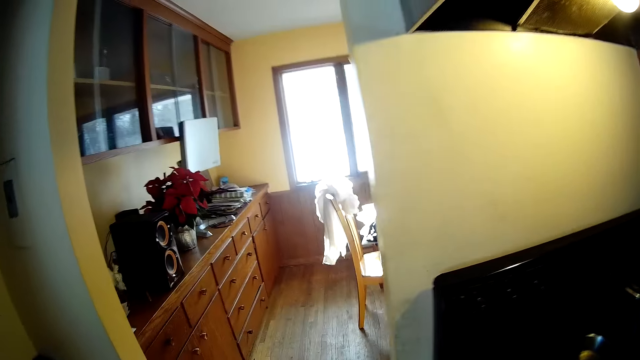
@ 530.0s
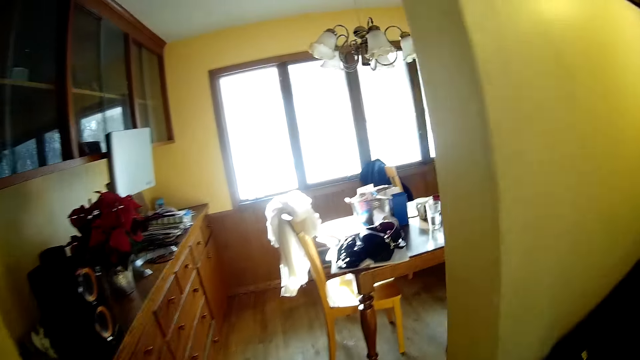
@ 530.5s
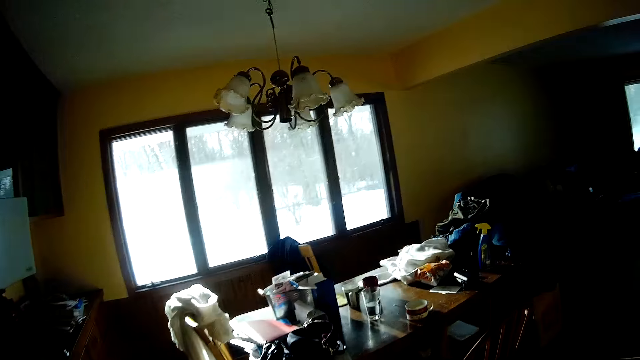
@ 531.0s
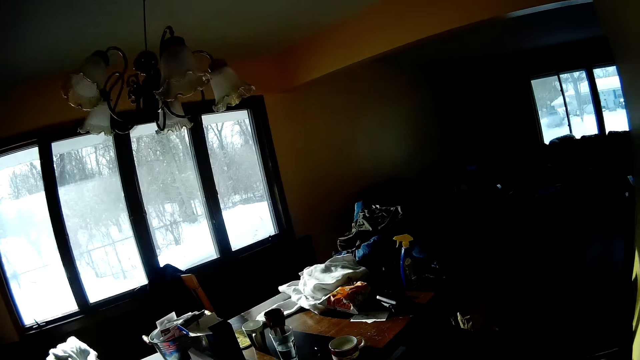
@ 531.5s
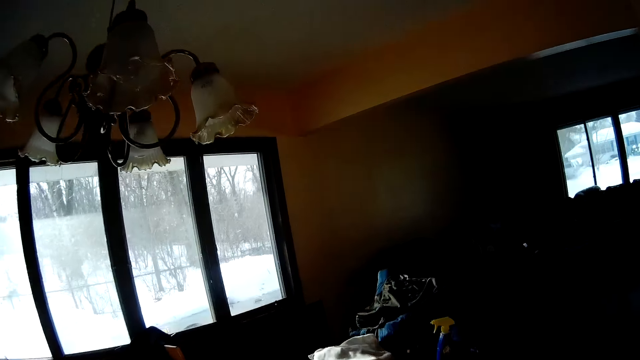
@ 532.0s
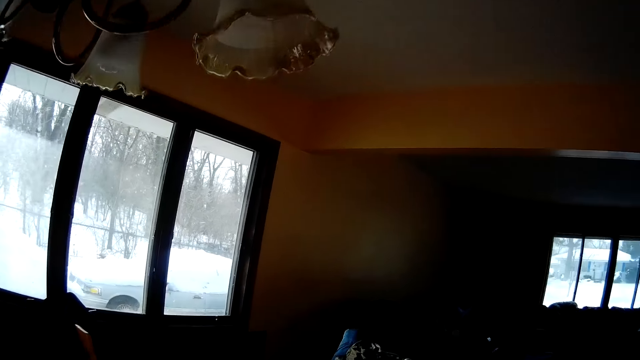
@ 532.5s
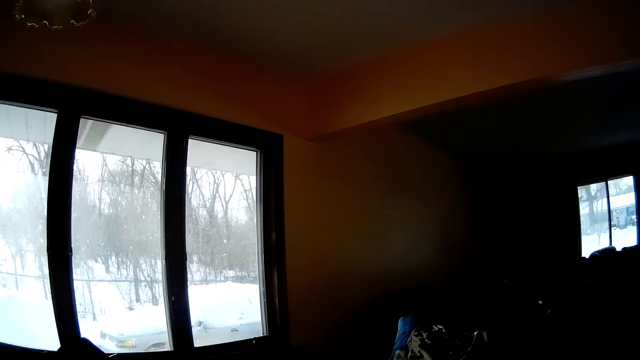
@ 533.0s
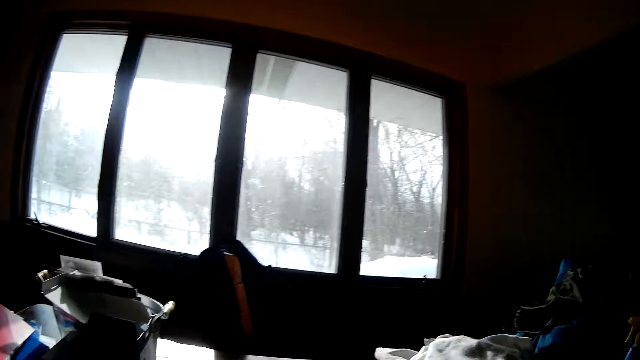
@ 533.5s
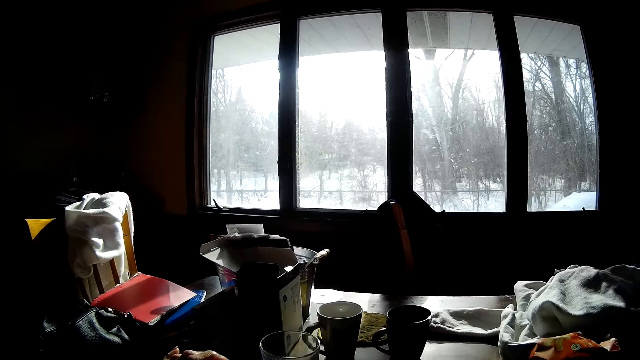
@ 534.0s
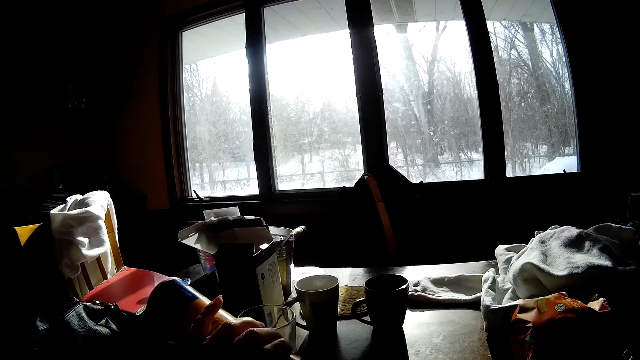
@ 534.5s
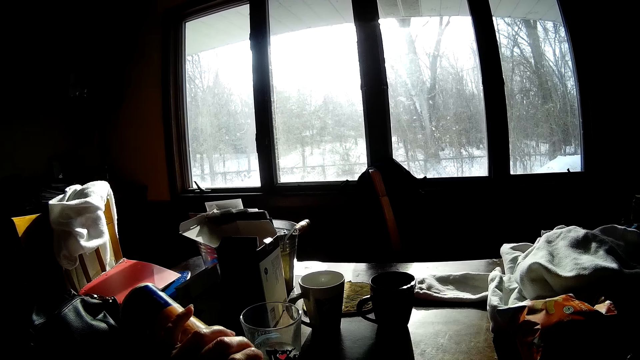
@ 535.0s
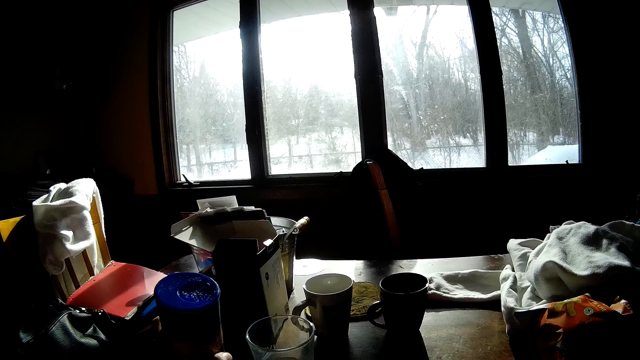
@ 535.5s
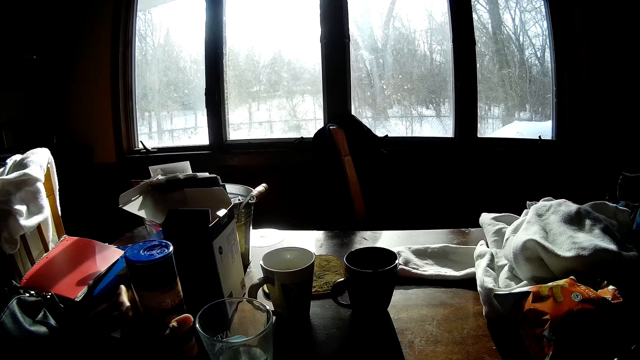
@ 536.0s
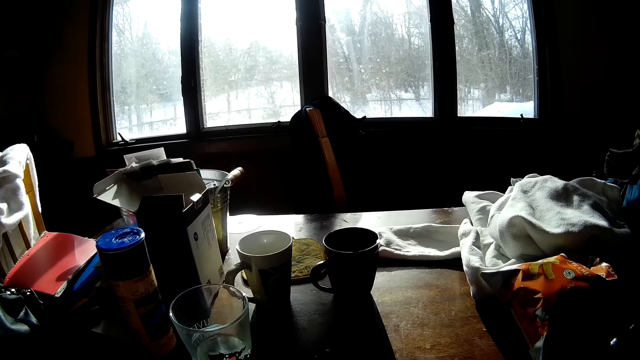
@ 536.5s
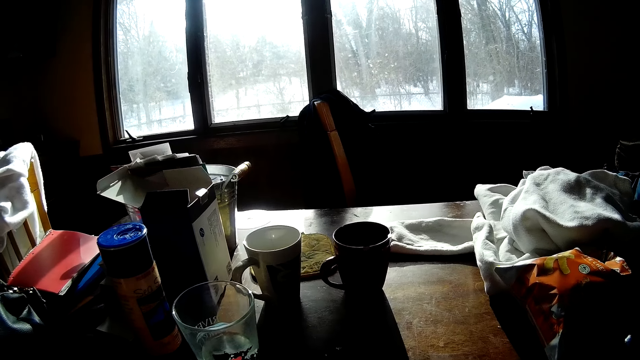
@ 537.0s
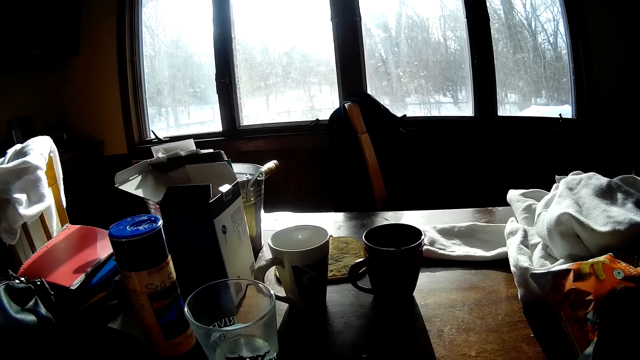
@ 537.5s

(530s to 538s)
The camera wearer sprinkles some sea salt into a cup with her left hand. She drops the sea salt on the table.

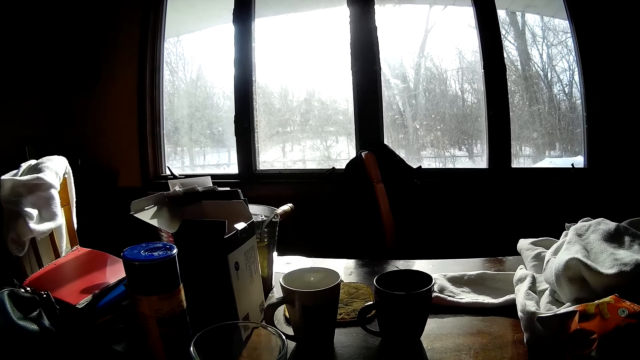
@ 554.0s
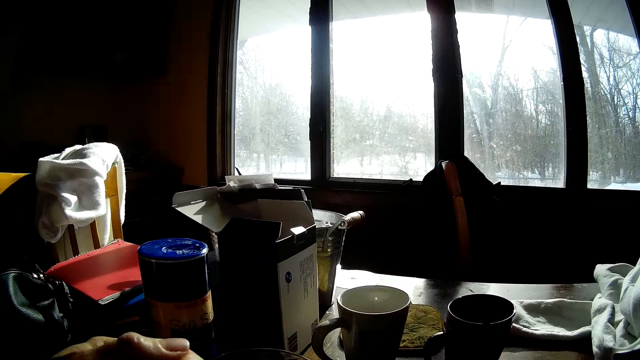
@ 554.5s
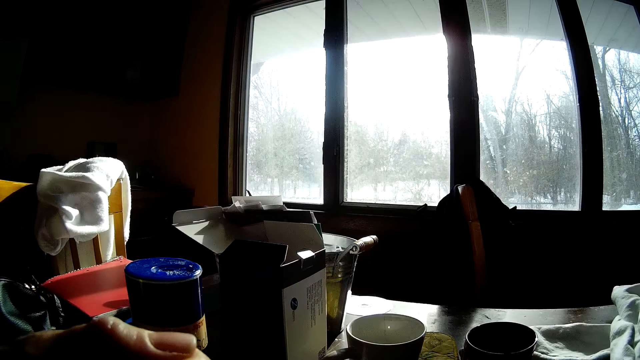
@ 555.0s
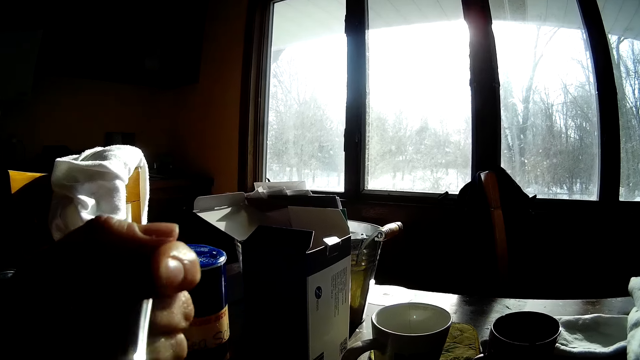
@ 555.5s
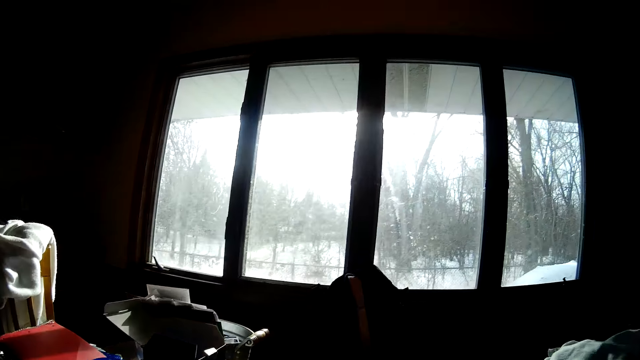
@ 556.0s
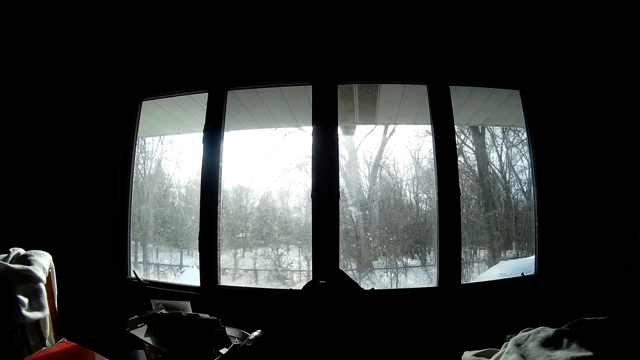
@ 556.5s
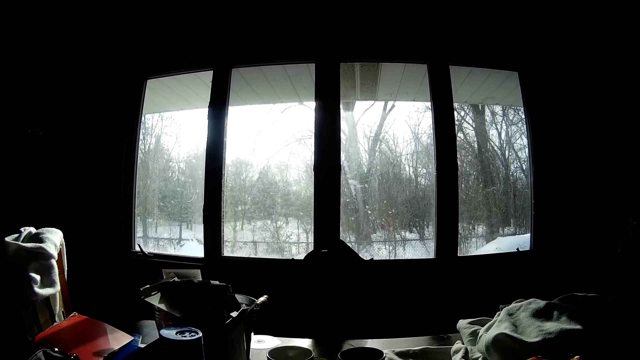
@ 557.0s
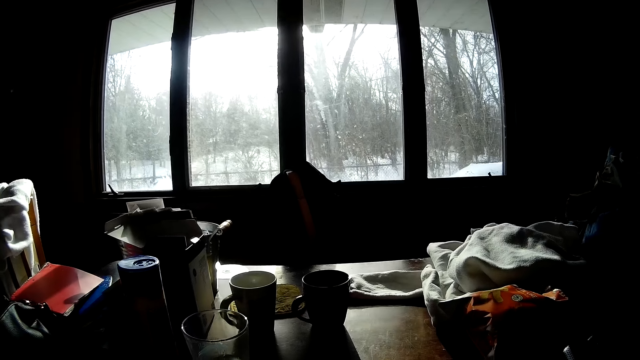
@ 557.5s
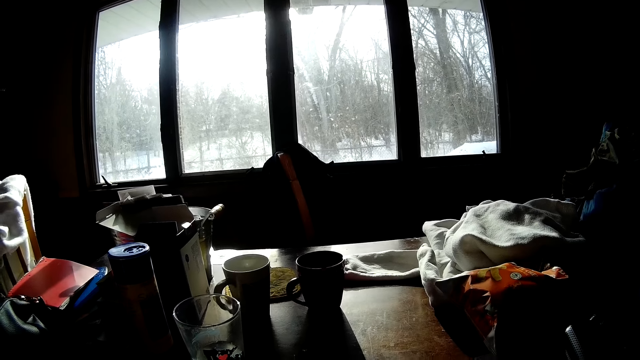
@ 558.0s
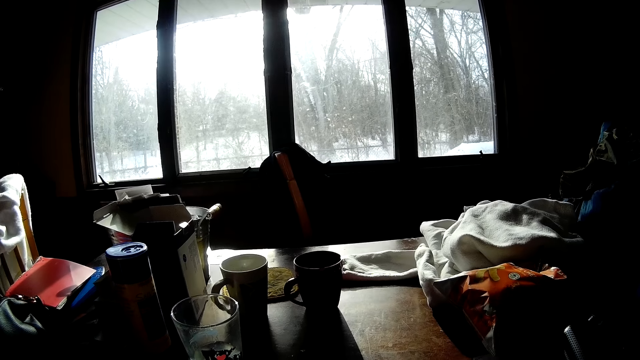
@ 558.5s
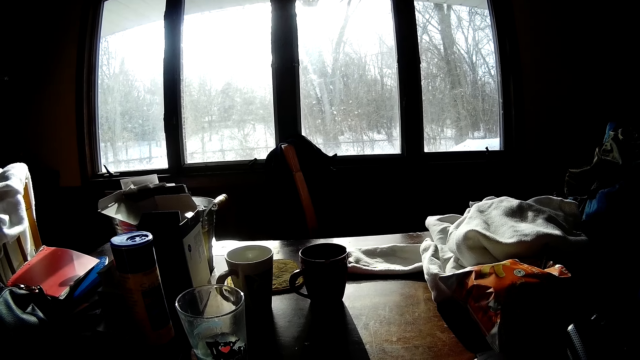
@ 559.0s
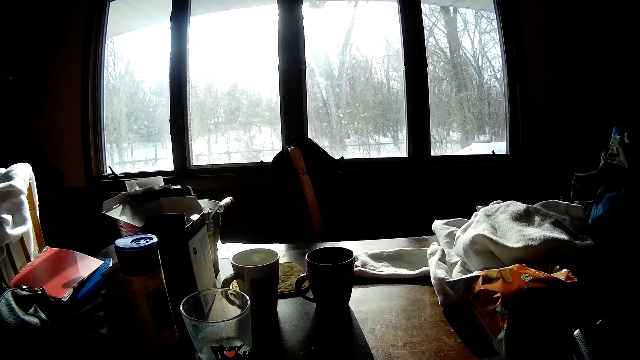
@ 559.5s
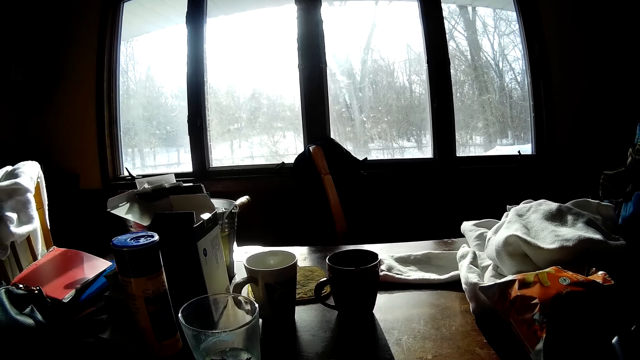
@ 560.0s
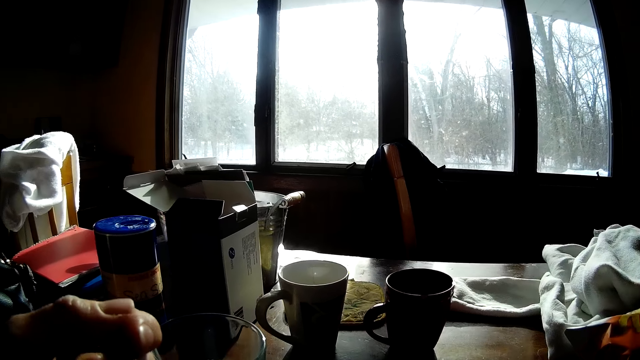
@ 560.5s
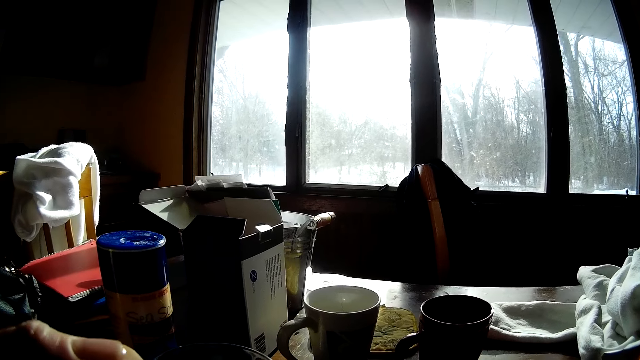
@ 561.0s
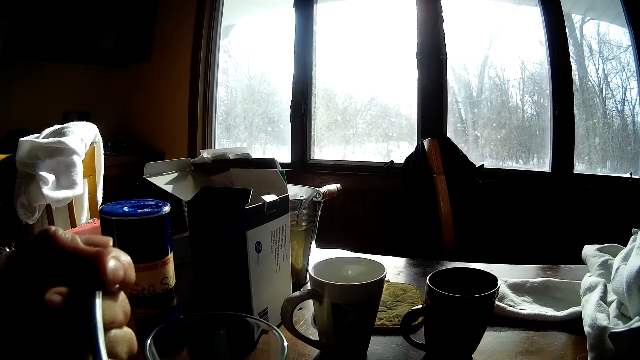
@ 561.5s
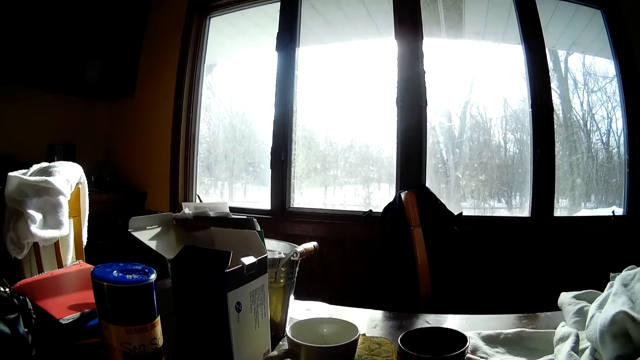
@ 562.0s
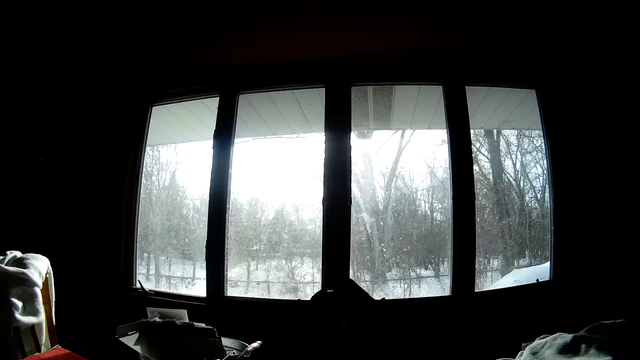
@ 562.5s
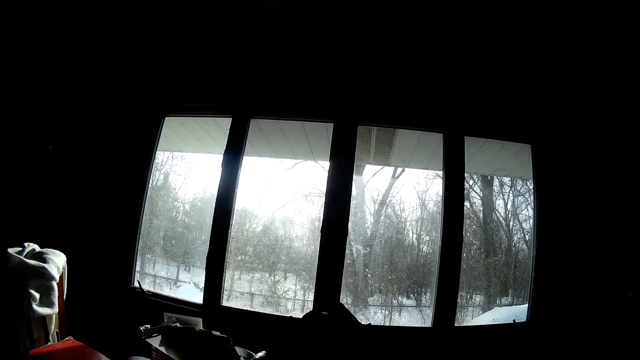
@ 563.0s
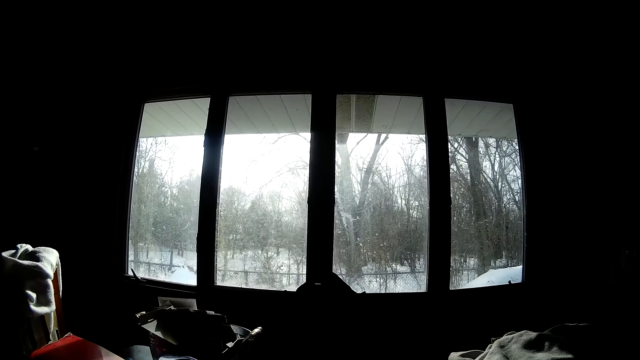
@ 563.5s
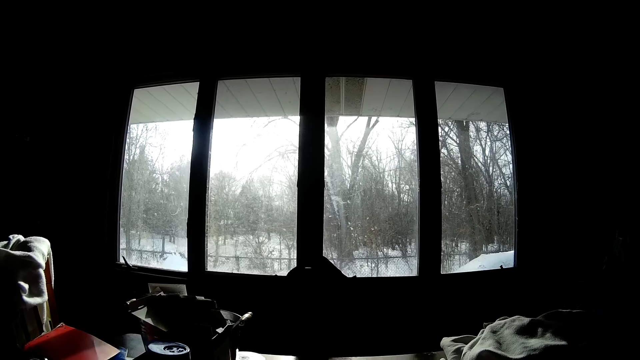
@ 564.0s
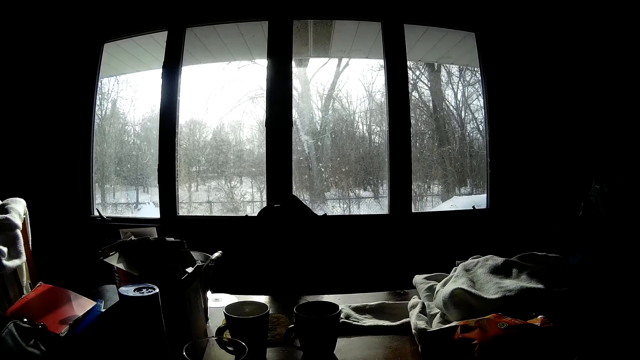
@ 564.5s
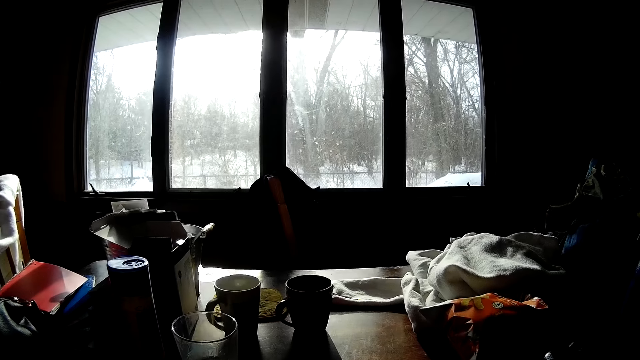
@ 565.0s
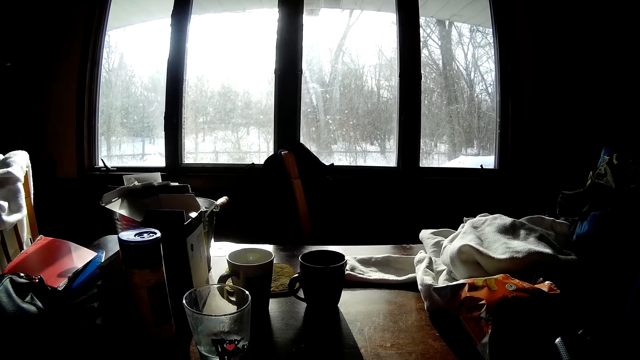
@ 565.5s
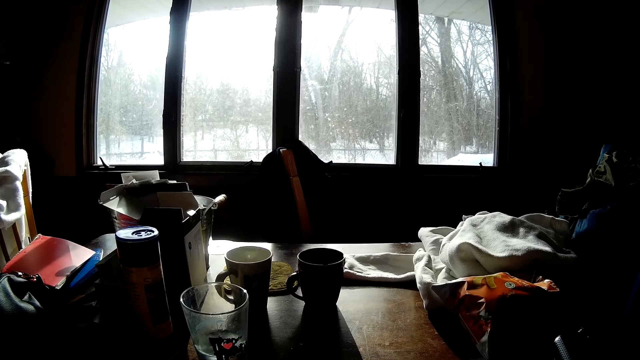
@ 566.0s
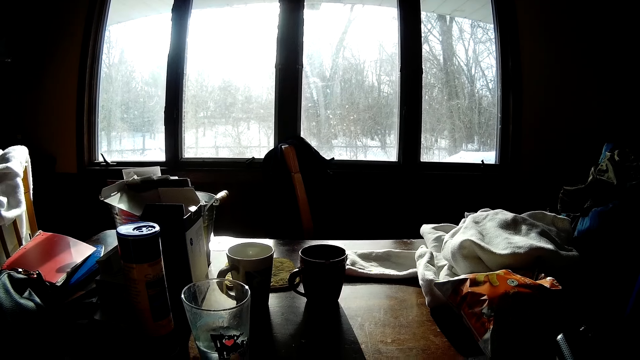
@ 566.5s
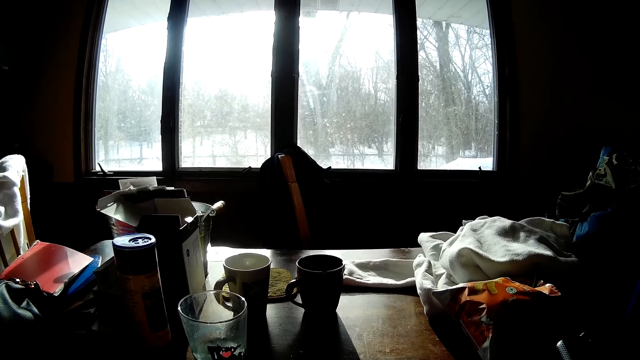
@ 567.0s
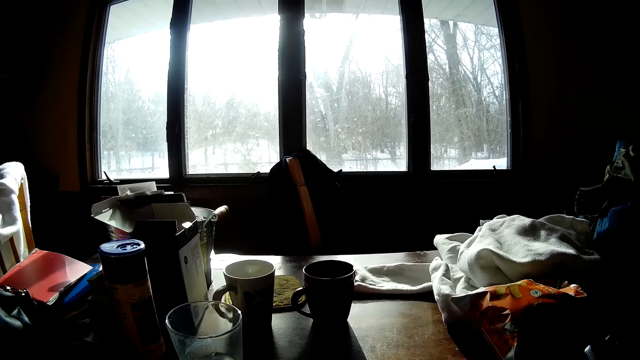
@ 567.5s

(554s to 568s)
The camera wearer holds the spoon with his left hand. He eats with the spoon in his left hand. He looks around. He eats something with the spoon. He looks around.
